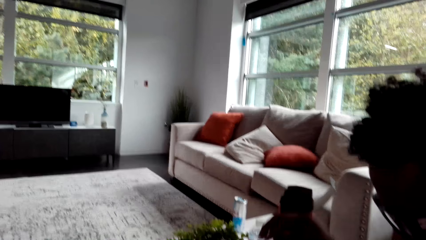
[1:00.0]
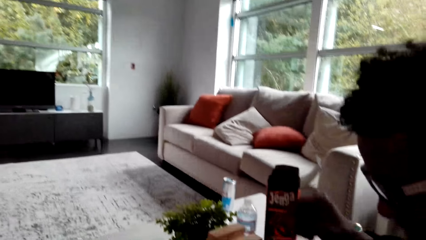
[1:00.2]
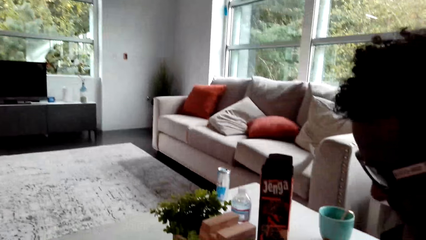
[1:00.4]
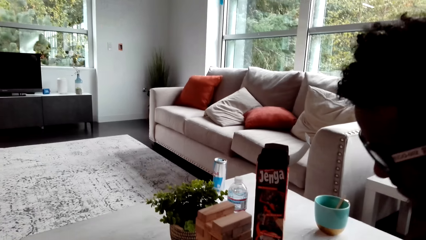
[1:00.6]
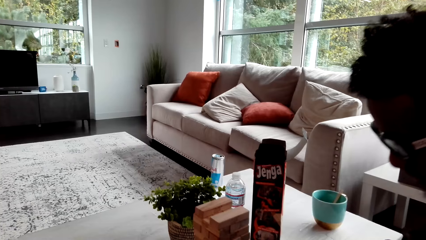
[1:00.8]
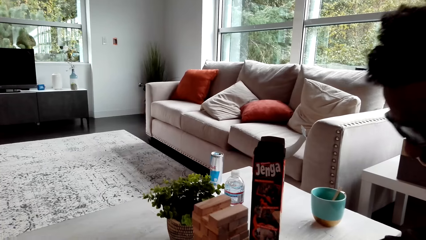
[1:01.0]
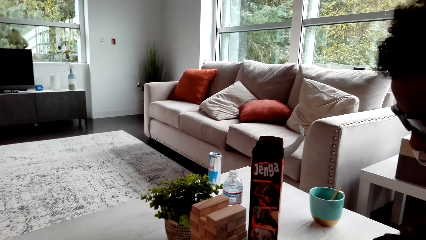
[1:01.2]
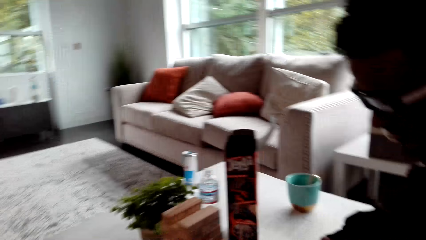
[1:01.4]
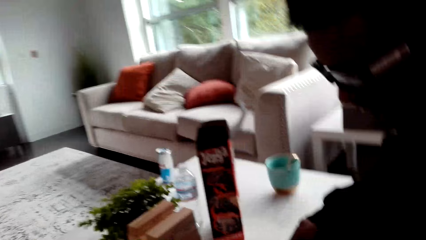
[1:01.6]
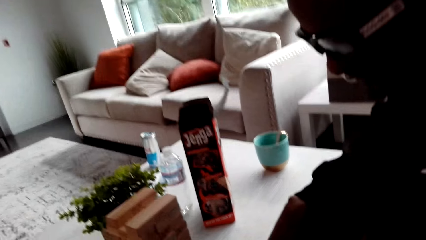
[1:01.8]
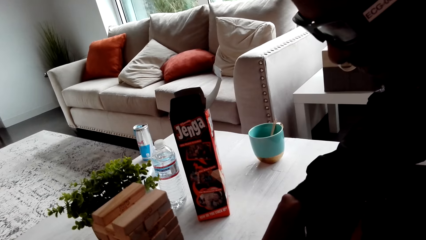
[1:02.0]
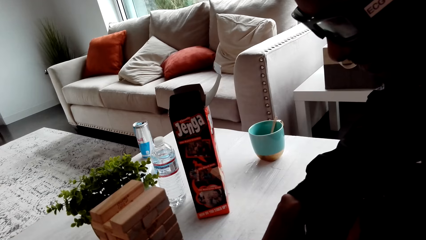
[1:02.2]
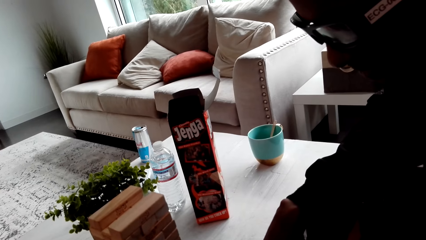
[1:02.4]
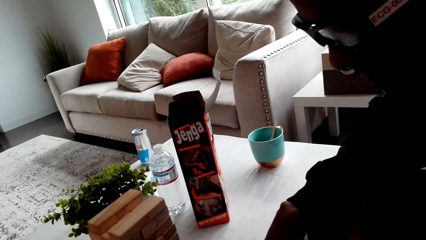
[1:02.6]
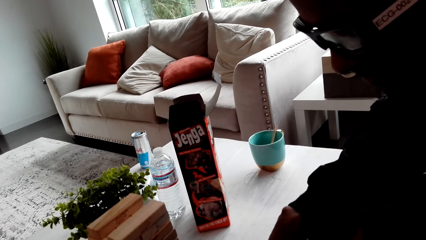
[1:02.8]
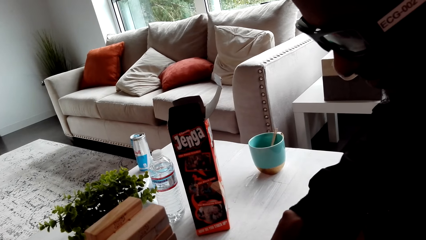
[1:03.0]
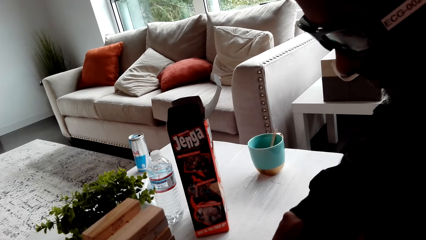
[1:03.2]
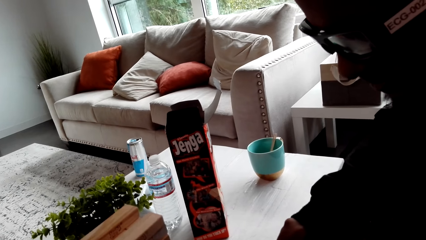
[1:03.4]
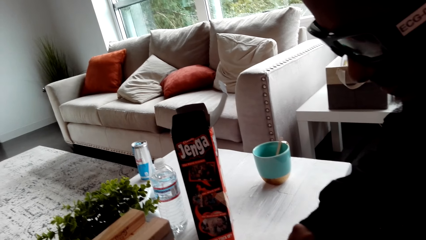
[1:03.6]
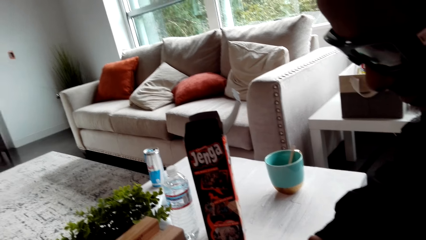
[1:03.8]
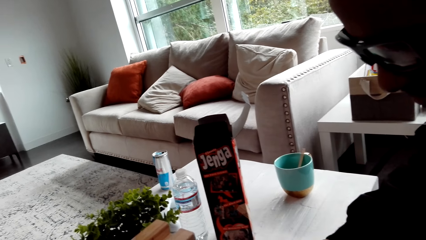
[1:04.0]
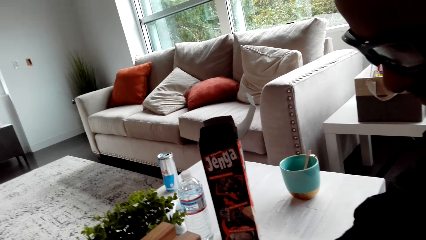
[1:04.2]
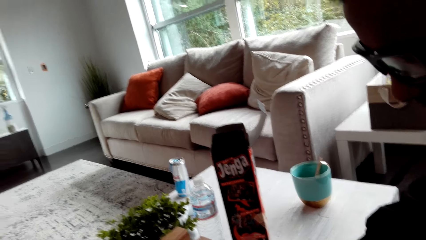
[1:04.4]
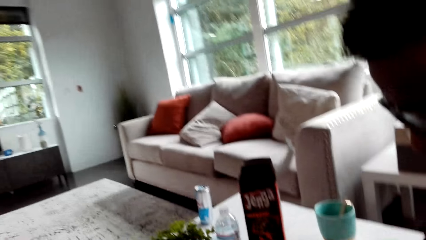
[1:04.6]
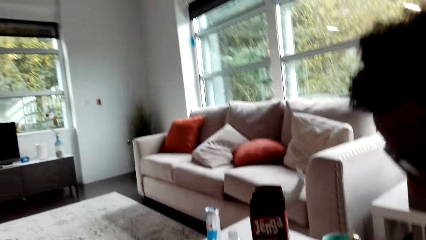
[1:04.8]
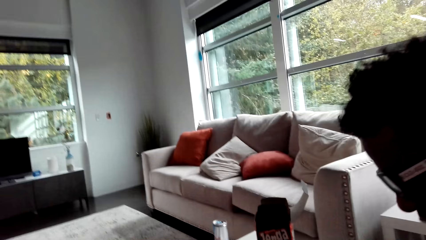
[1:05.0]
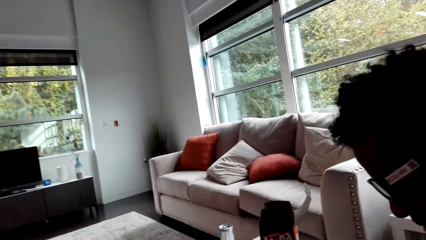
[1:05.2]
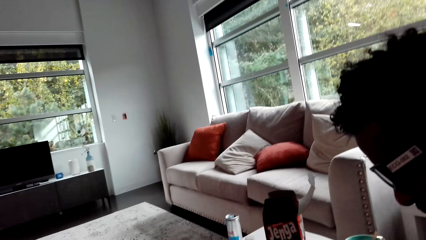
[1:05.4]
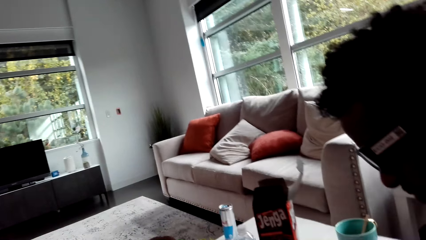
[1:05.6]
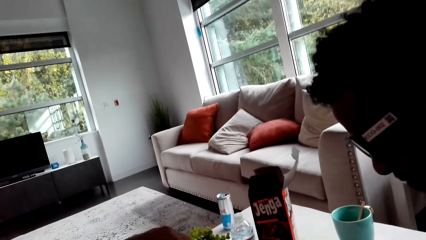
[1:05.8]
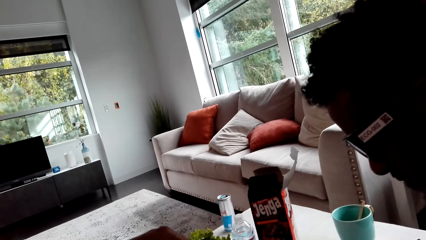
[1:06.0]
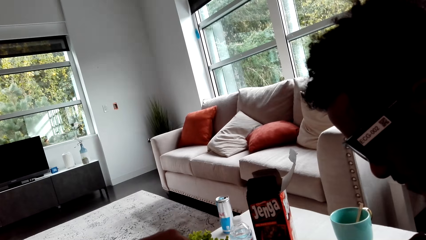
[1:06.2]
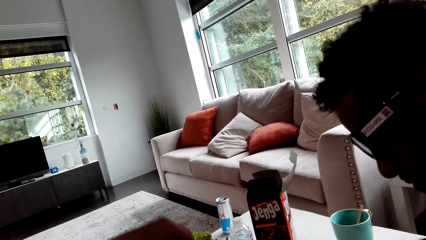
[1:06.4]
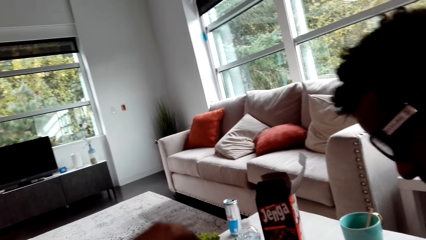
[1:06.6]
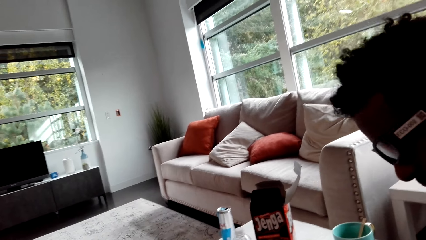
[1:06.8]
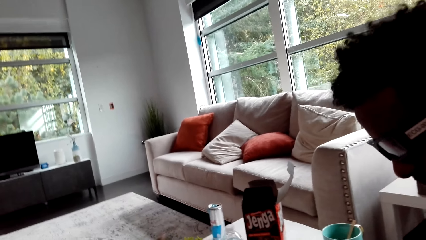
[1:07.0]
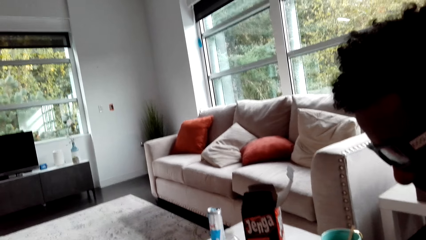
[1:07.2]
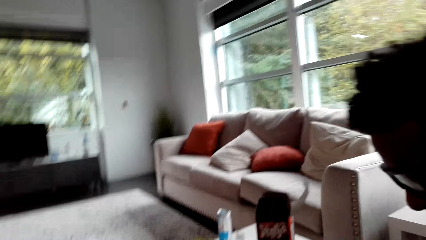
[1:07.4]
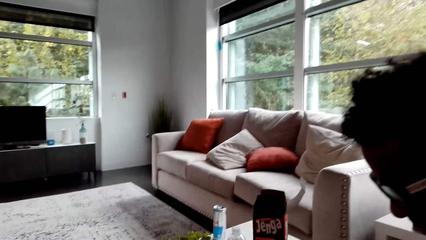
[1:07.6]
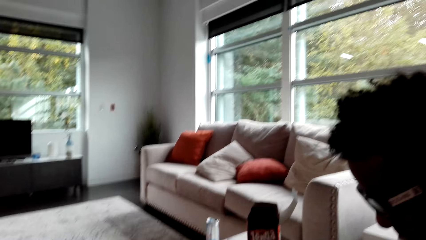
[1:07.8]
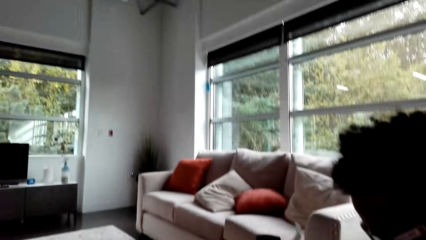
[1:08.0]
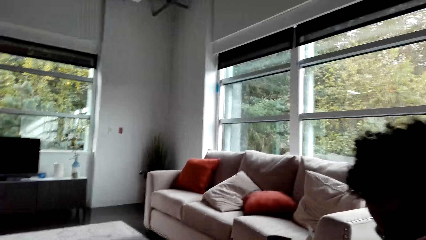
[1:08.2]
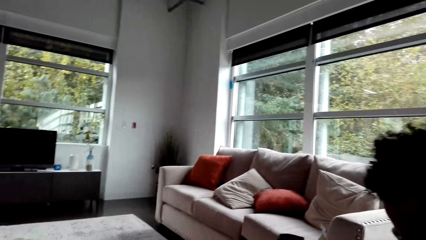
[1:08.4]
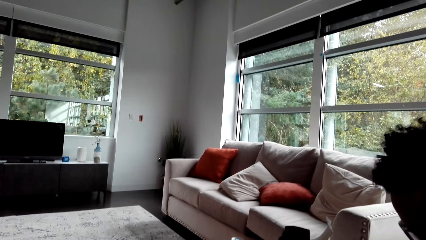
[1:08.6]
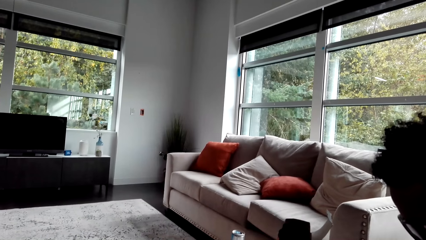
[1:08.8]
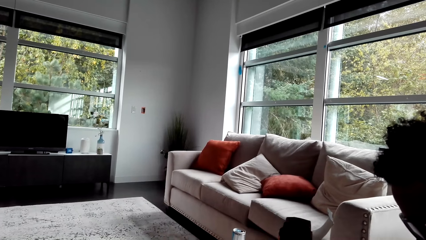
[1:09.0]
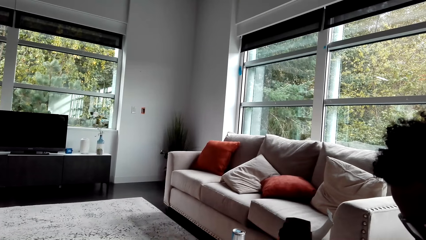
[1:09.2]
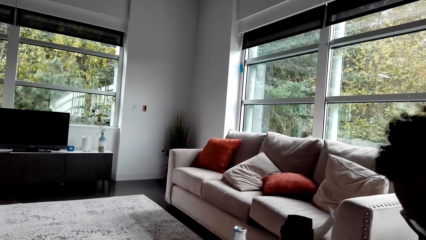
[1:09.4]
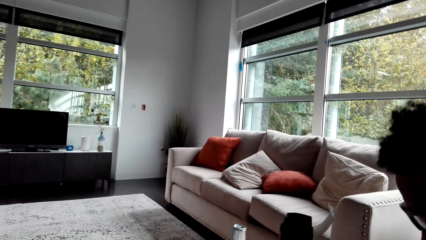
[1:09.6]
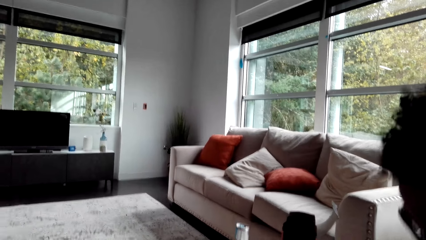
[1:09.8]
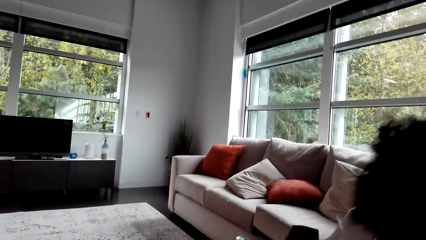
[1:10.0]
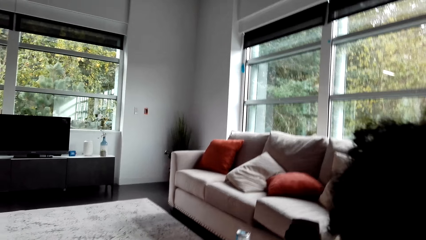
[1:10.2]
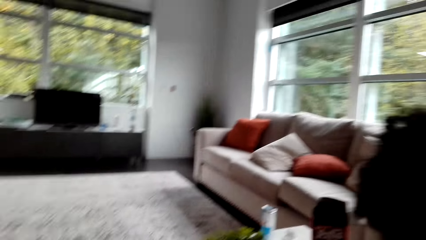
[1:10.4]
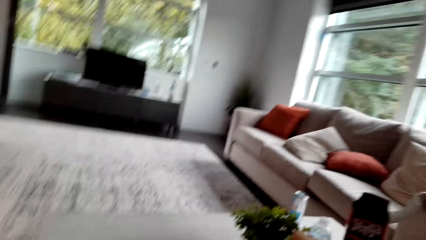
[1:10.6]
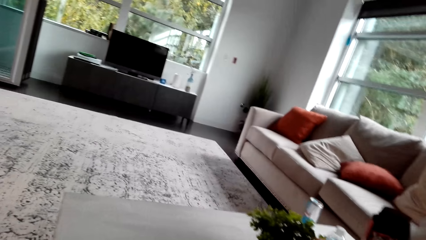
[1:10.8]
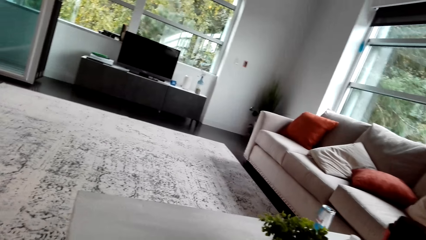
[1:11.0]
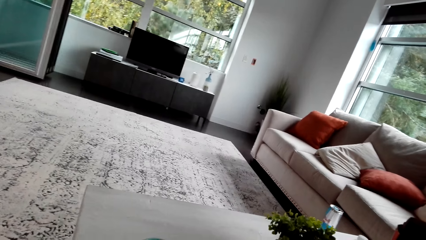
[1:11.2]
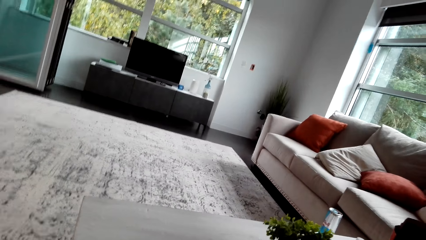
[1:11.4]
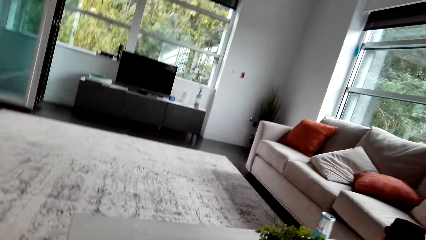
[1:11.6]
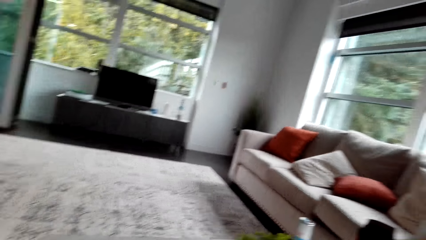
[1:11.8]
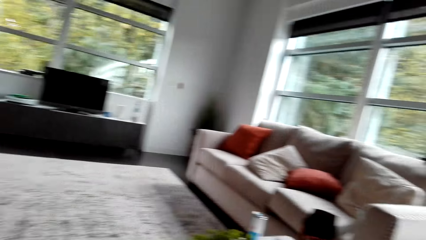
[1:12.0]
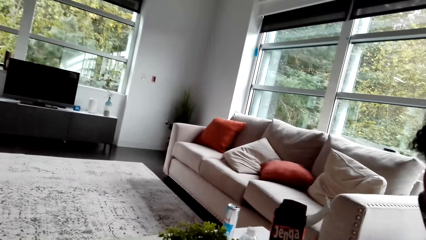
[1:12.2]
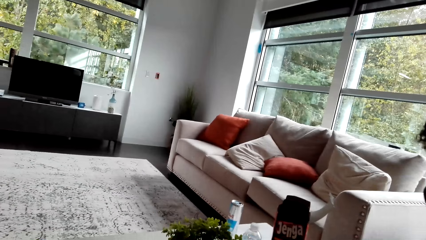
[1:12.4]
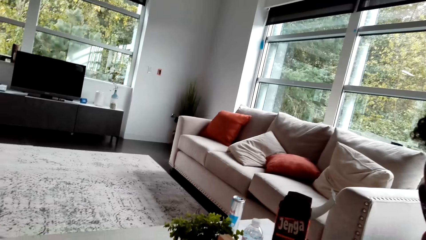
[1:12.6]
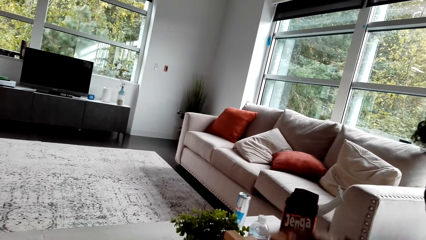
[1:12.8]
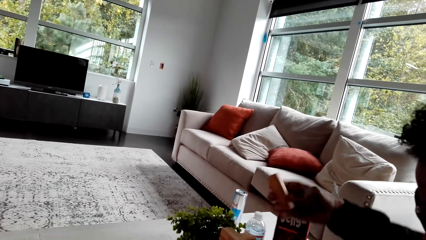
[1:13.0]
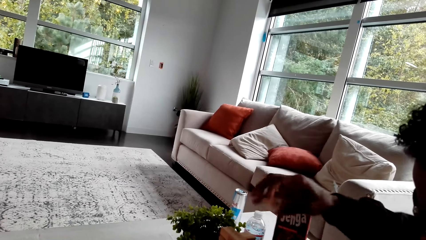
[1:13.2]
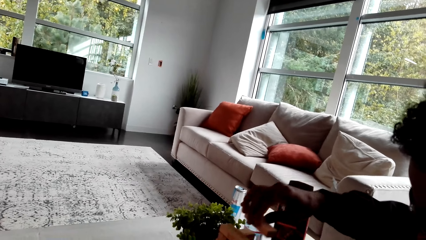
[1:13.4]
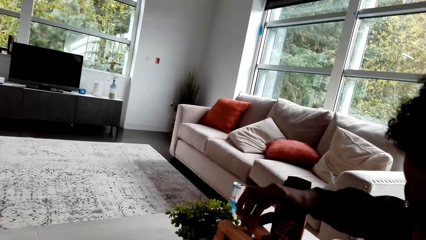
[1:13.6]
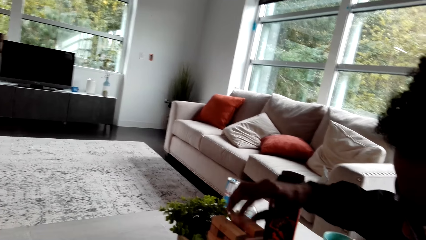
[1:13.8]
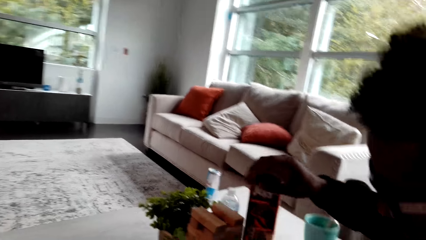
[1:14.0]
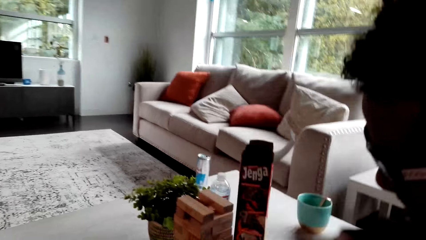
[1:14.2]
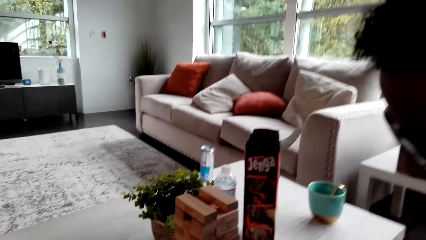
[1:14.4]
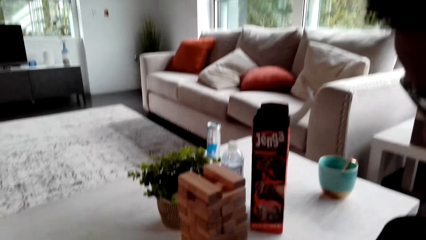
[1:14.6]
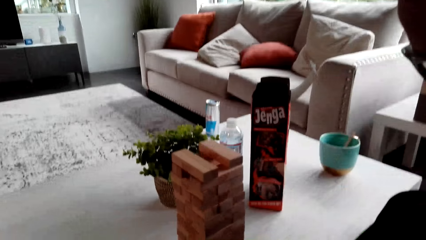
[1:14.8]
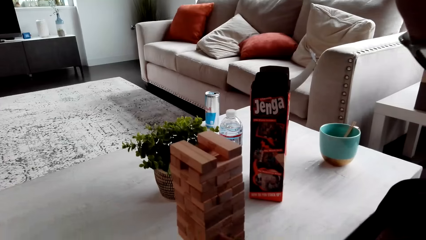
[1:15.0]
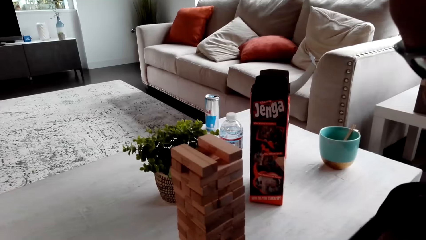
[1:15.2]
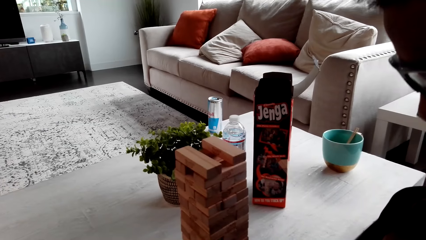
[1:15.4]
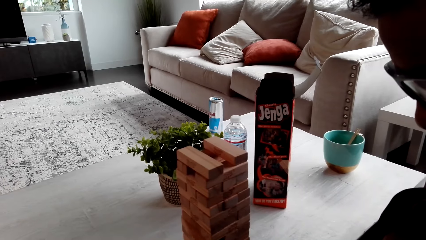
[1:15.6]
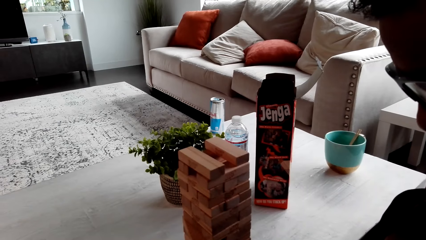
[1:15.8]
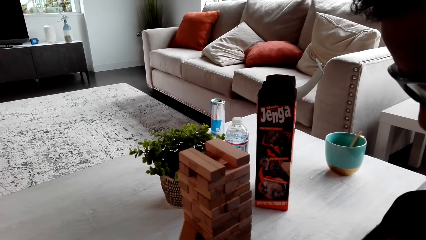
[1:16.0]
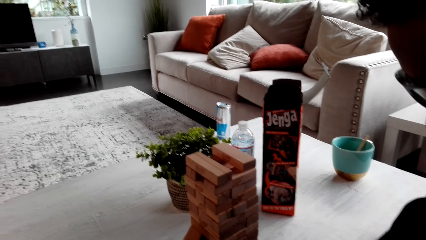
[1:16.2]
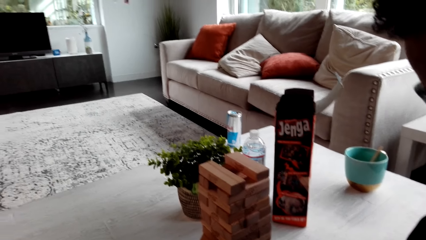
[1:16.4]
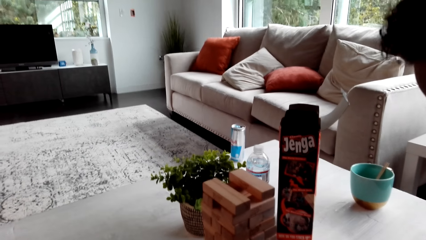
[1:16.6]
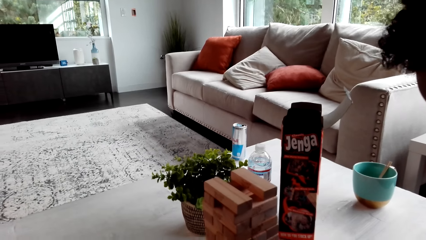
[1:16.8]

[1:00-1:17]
A man stares at the blocks. He plays the Jenga game. He drops a block. The camera wearer looks around. The man drops the block. He stares at the blocks.
